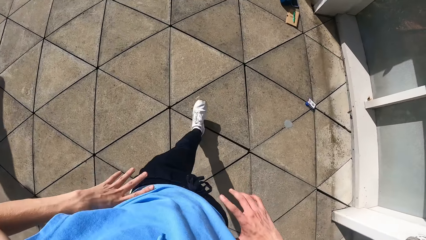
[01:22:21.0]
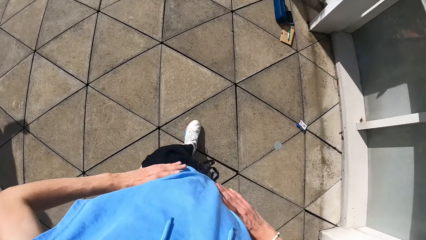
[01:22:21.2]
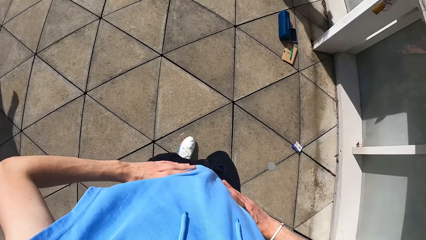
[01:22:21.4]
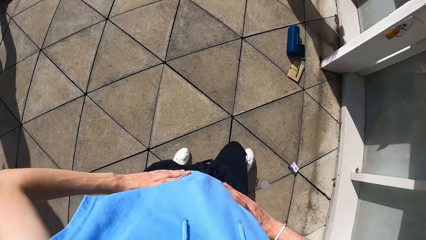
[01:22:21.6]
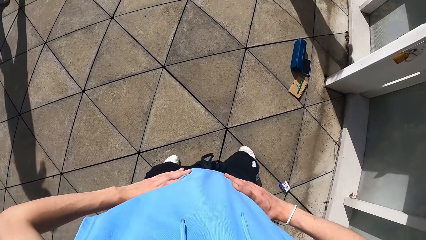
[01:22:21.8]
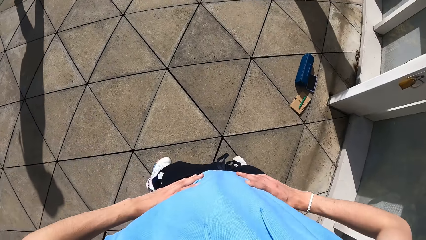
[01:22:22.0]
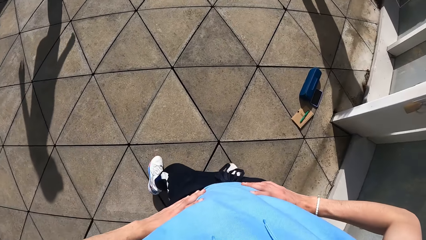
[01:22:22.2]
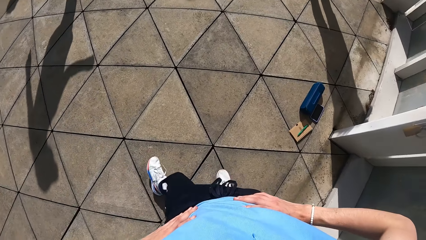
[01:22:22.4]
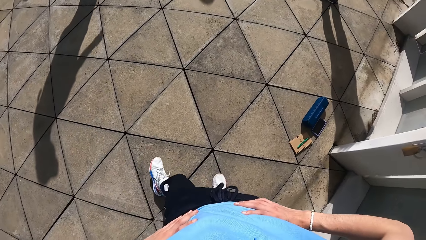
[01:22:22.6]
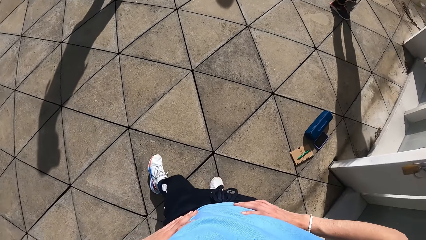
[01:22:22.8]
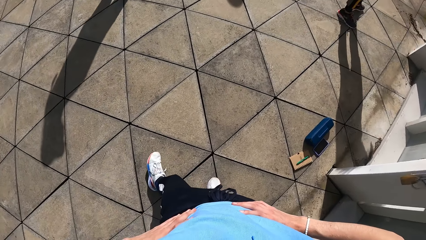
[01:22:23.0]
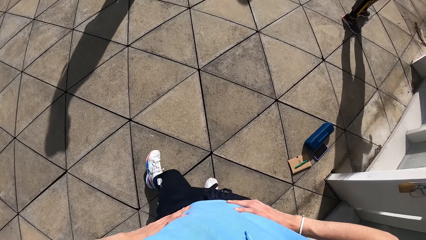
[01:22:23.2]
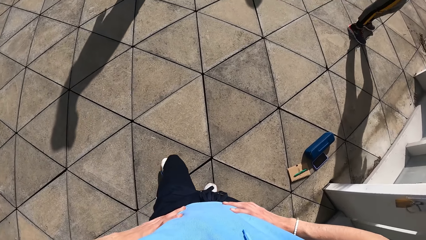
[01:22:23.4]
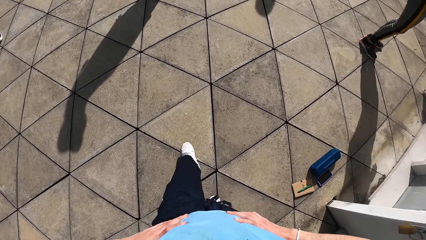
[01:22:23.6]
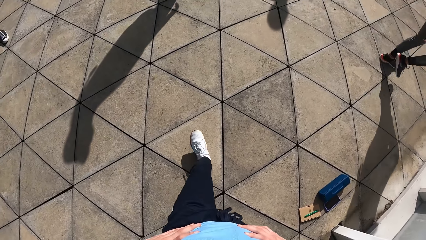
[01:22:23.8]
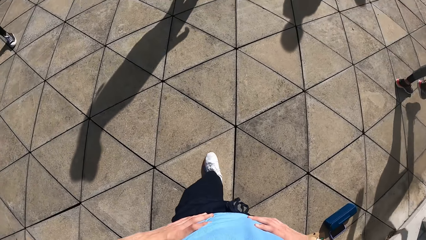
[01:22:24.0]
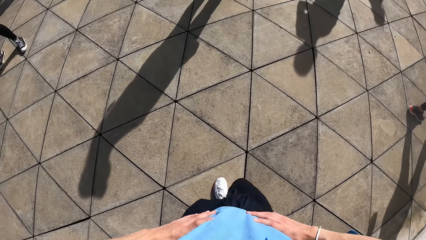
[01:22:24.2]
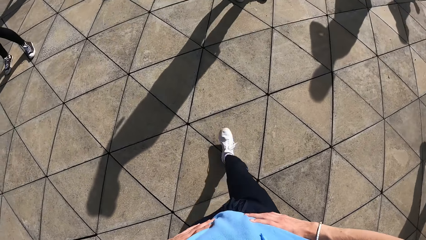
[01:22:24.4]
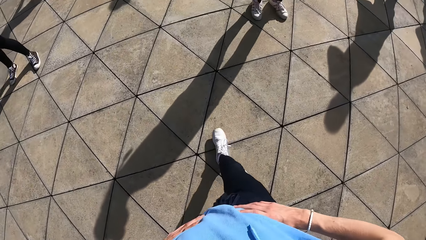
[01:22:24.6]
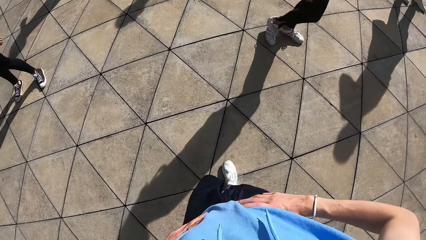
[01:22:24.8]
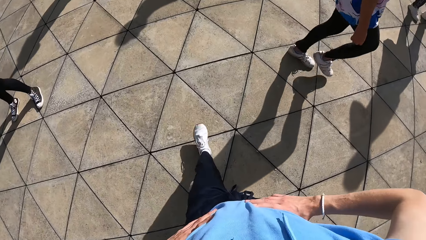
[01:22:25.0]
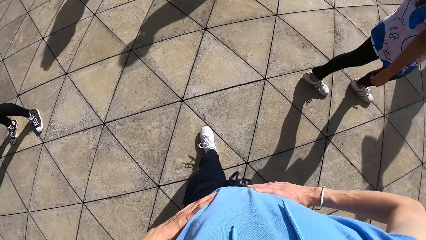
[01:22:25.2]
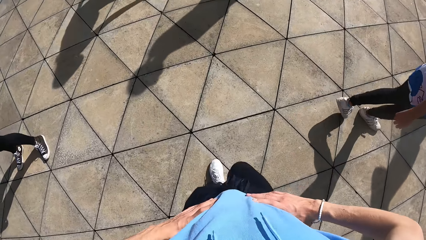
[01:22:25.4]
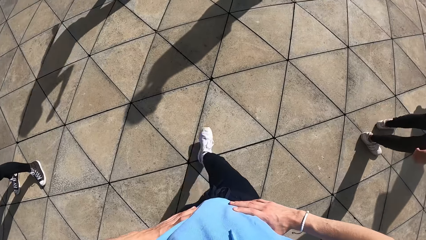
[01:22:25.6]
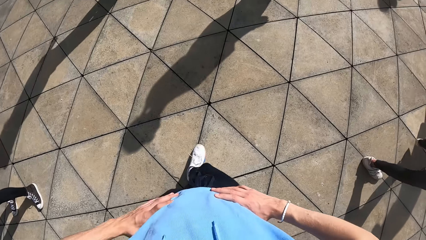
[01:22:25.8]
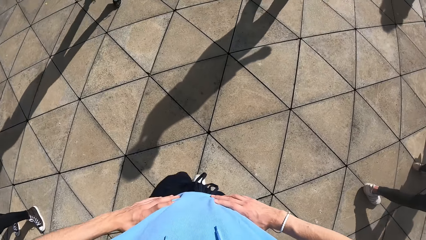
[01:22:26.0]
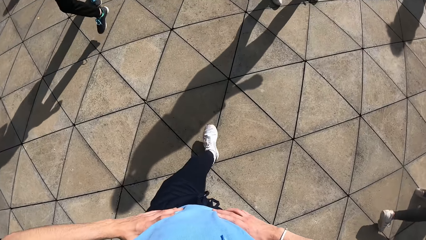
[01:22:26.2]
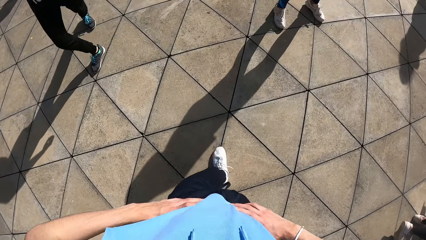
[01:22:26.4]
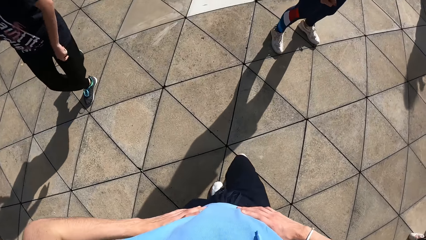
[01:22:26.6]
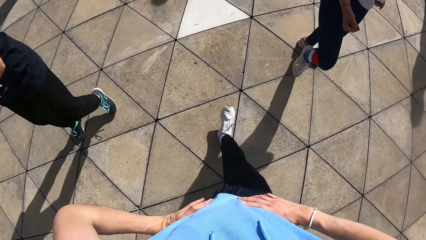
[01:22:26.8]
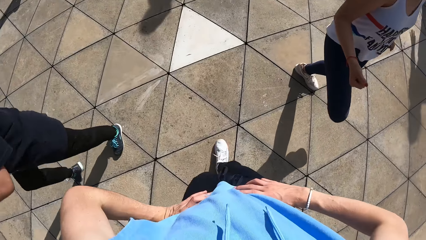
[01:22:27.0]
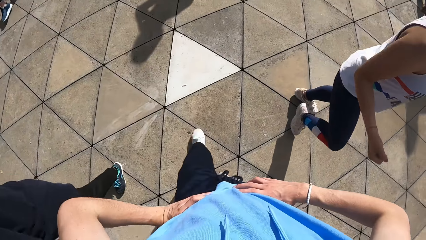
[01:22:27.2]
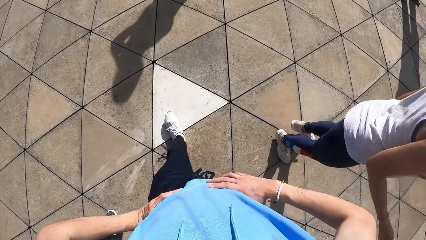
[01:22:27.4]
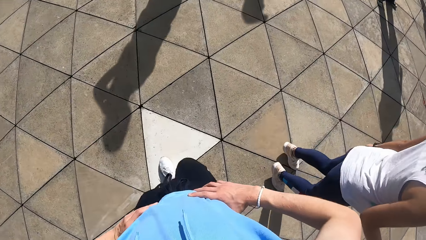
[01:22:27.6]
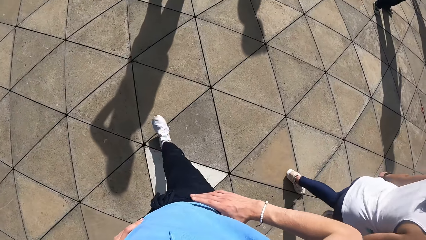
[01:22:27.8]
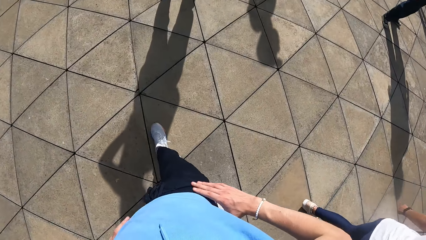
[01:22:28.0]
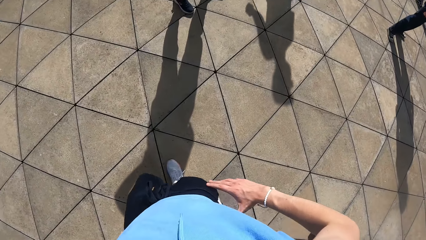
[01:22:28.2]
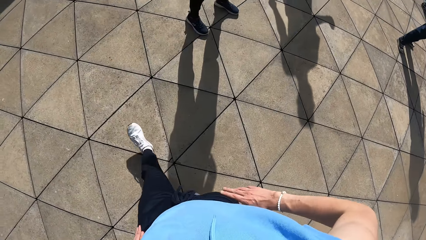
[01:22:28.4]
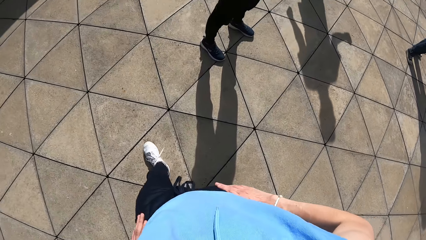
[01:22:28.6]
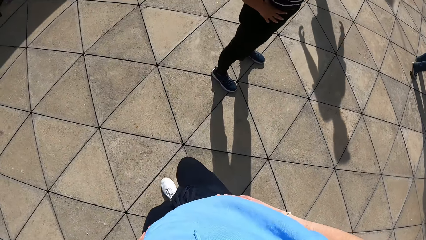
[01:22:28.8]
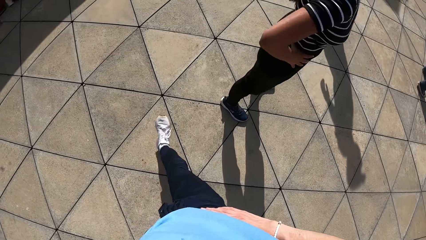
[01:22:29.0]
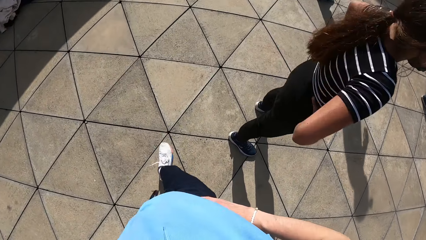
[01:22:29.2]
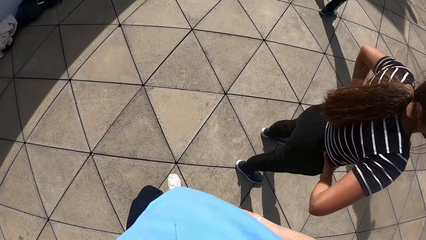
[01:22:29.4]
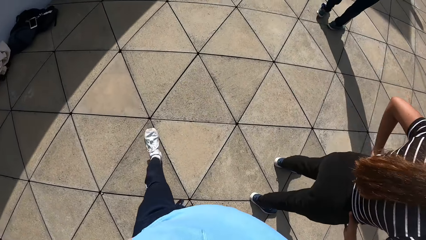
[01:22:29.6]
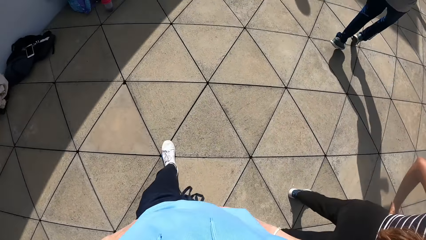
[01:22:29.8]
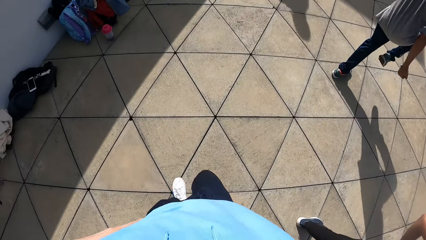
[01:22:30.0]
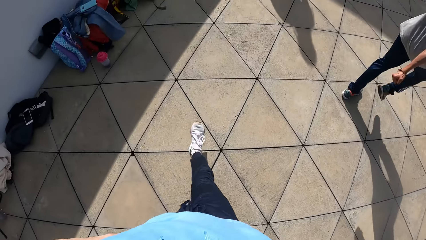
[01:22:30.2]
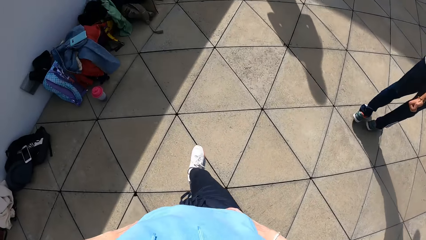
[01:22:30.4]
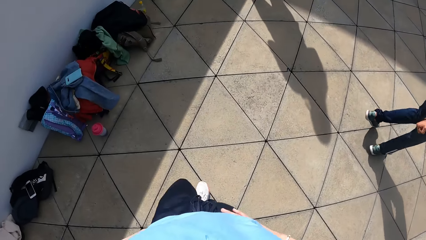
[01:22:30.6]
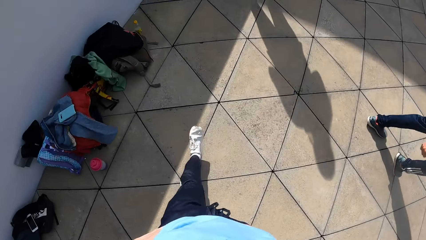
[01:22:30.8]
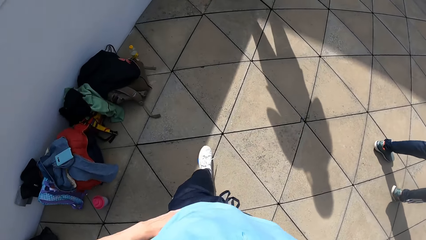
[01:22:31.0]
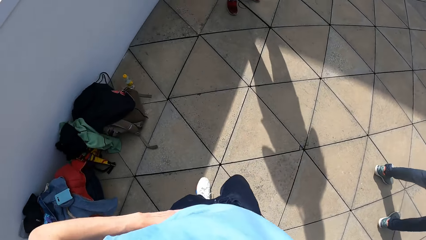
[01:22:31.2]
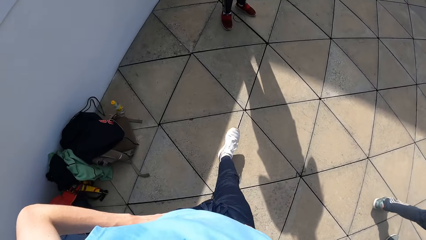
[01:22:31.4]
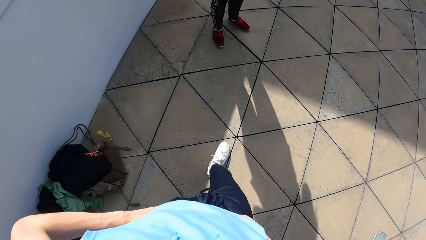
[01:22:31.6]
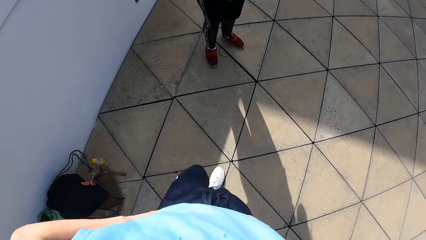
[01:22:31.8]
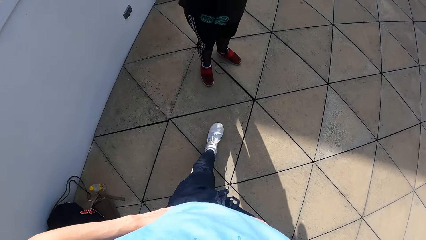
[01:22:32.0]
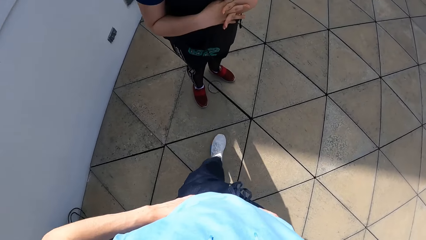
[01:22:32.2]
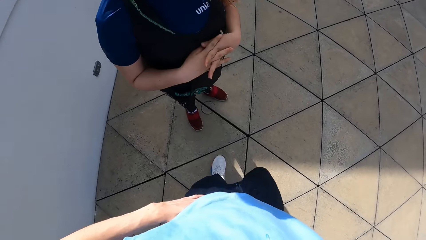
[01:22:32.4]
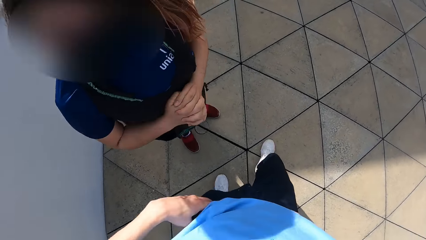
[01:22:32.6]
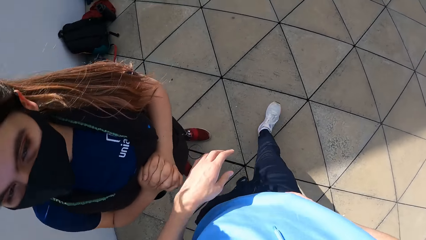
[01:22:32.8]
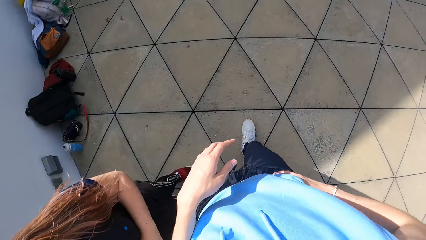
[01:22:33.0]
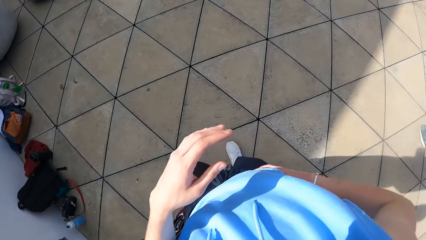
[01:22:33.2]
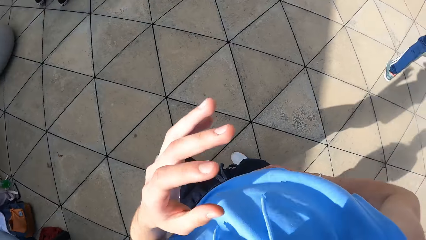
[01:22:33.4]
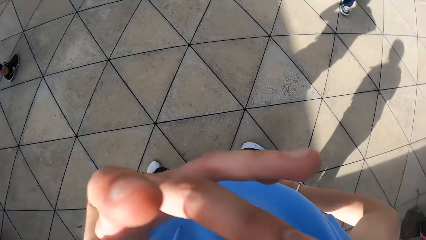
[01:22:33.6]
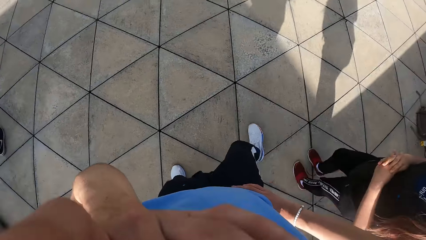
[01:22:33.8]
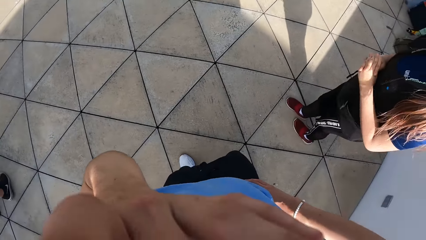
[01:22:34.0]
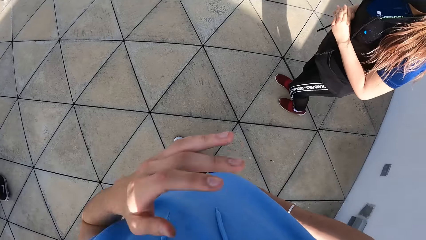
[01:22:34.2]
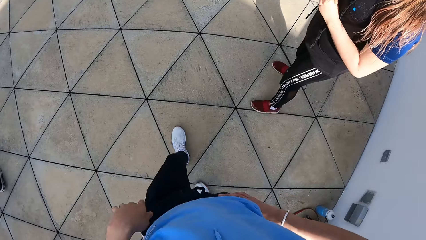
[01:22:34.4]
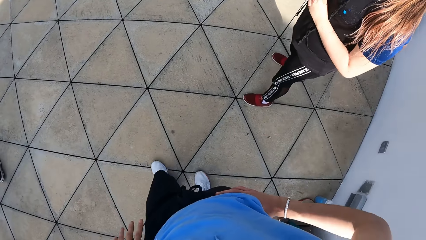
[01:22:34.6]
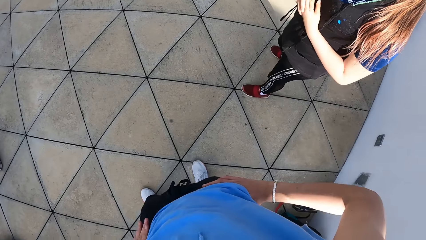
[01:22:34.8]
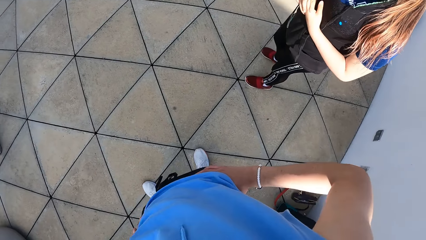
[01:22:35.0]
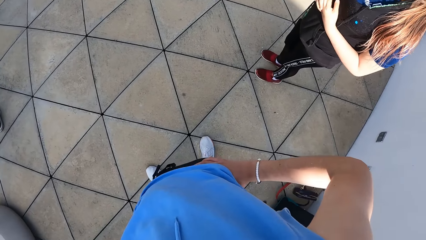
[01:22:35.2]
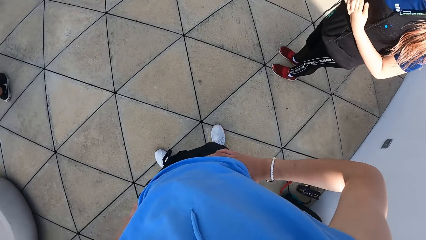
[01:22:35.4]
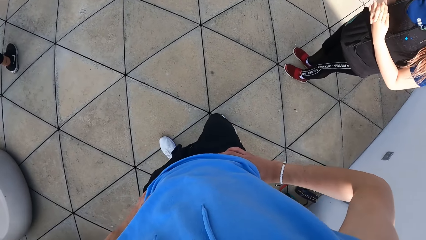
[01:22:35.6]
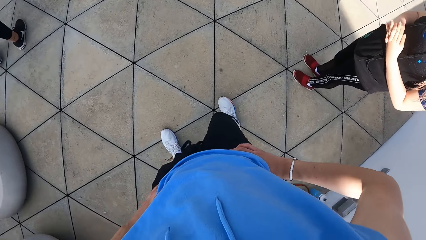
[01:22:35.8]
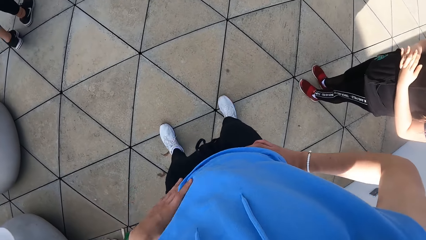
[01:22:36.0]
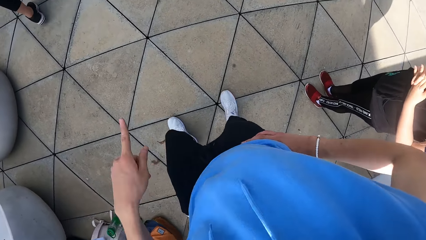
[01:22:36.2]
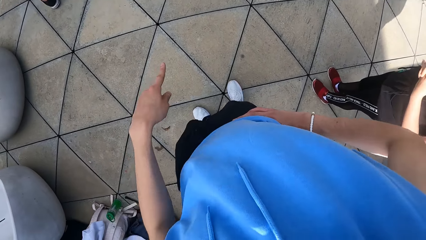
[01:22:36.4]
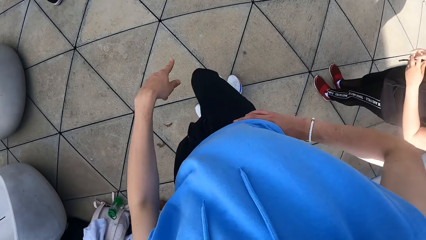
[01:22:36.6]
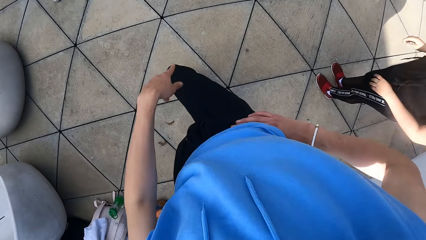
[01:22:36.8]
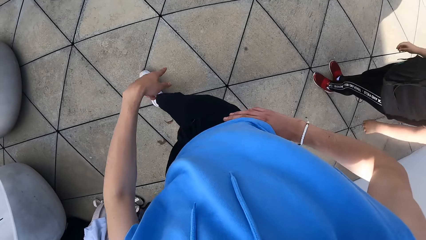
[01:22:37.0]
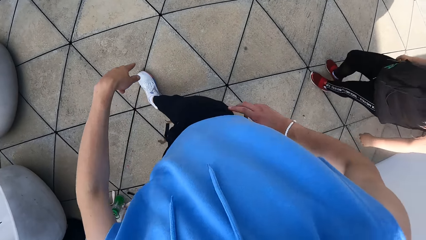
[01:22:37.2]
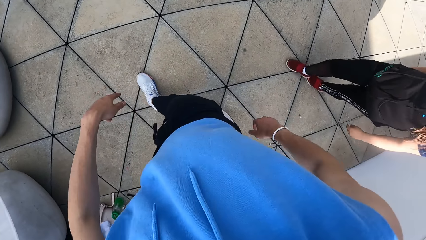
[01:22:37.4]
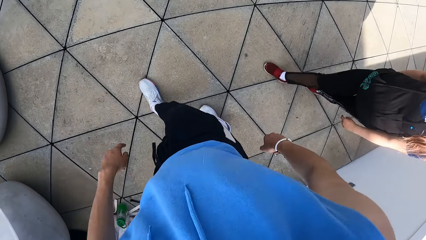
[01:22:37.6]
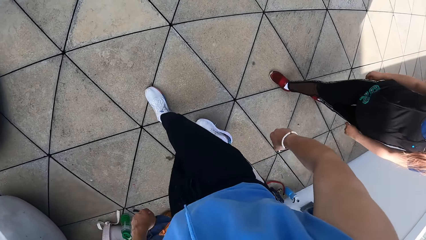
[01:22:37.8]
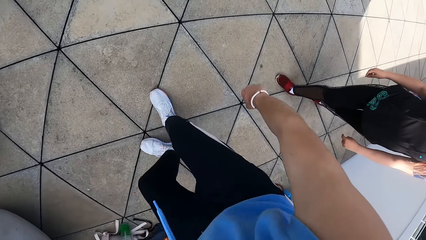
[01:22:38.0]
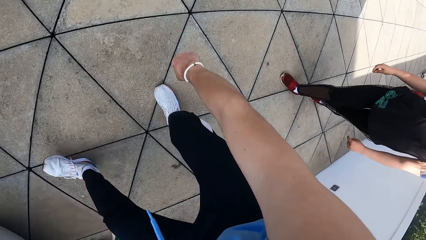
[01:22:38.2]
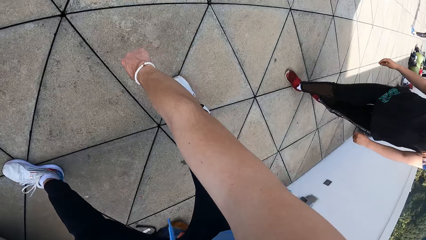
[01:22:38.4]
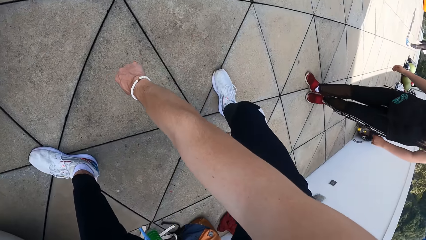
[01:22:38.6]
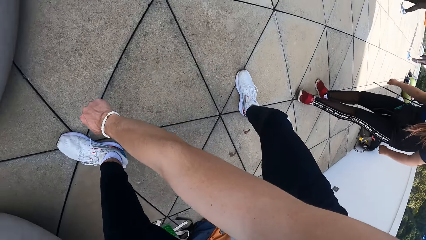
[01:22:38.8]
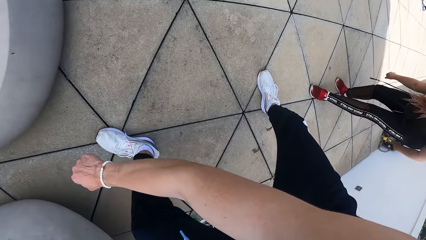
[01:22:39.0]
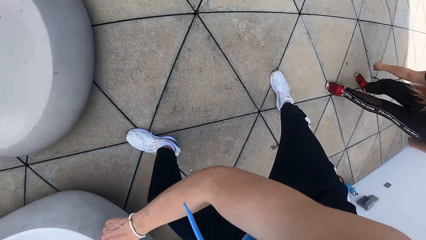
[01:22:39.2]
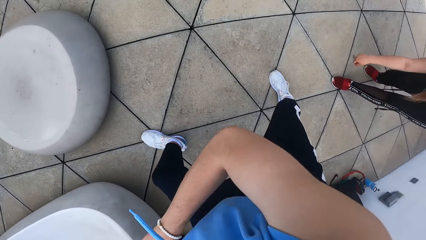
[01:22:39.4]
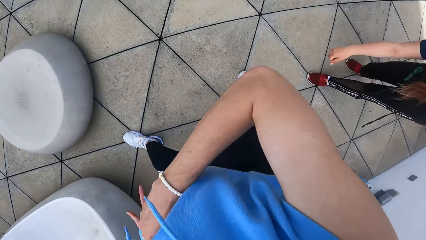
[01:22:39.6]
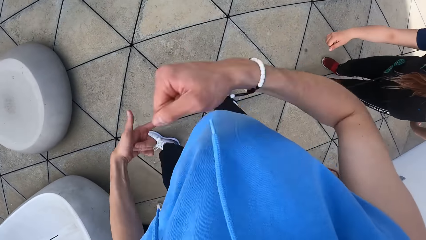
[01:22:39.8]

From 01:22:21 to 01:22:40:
The camera wearer cleans her nose with her left hand. She holds her waist with her hands. She walks forward in the room. She cleans her nose with her left hand. She holds her waist. She dances with both hands.
